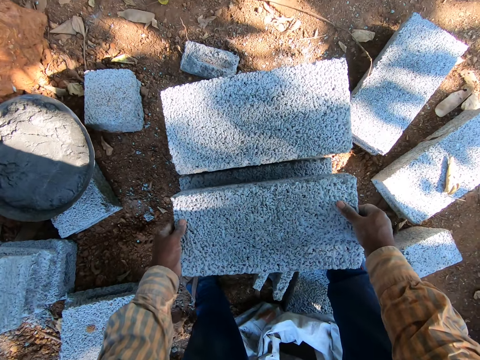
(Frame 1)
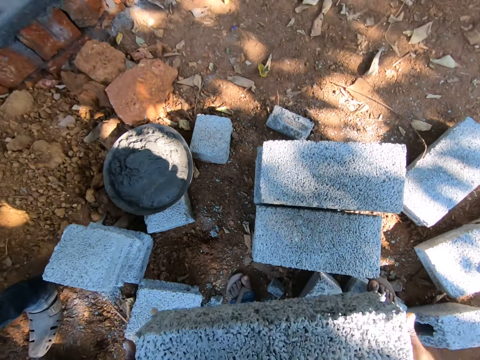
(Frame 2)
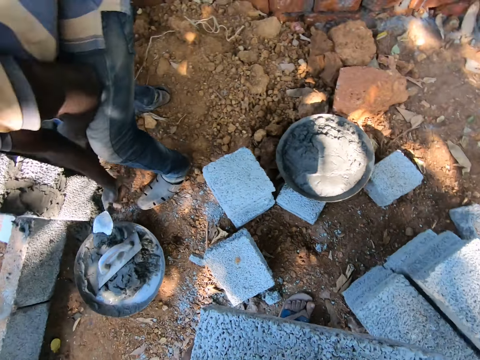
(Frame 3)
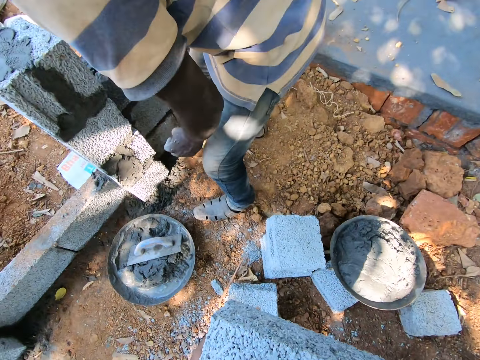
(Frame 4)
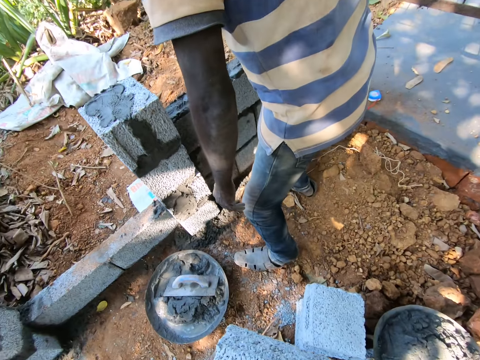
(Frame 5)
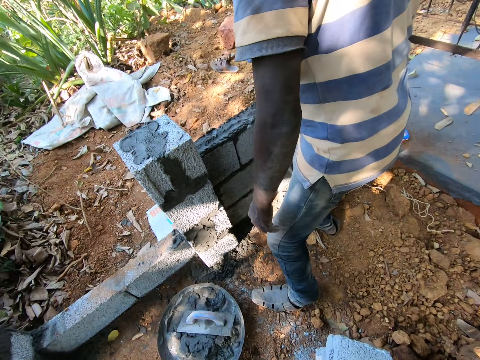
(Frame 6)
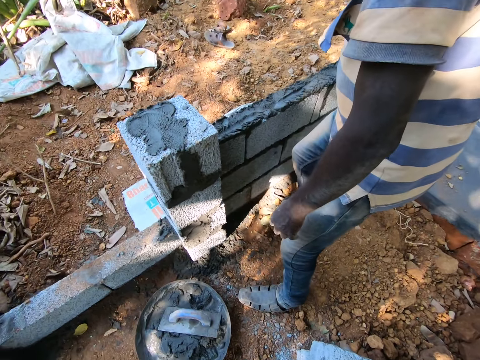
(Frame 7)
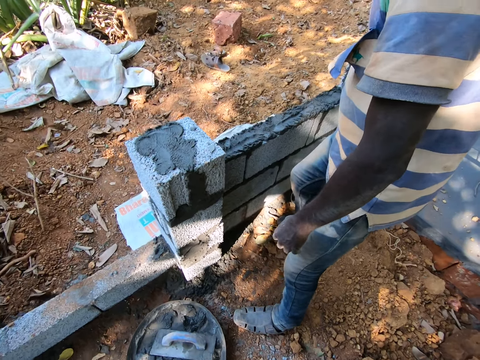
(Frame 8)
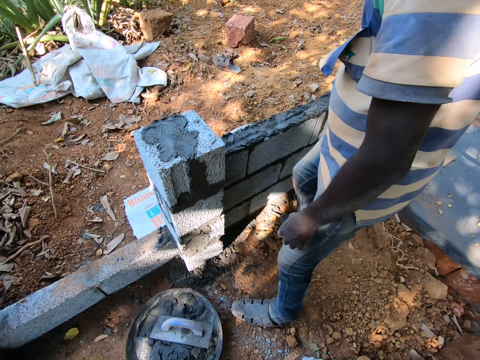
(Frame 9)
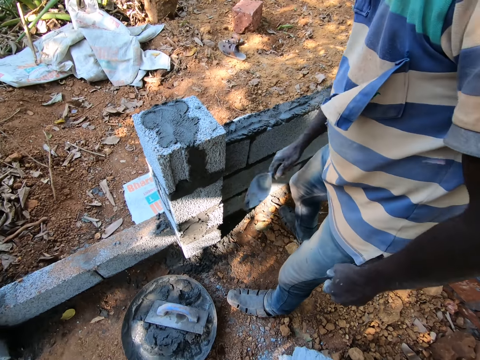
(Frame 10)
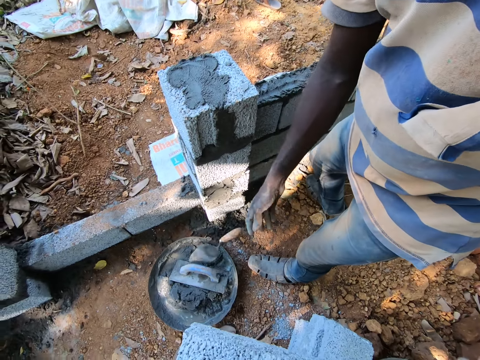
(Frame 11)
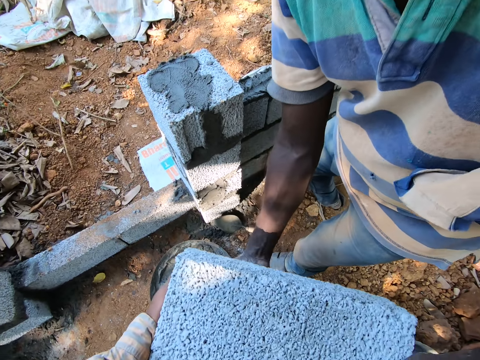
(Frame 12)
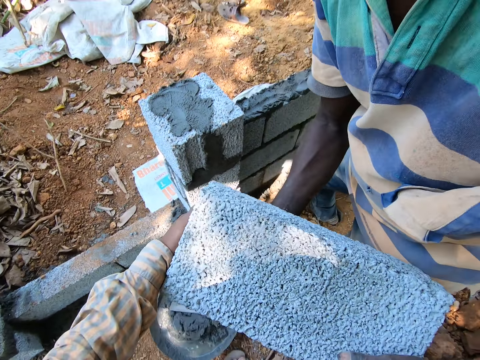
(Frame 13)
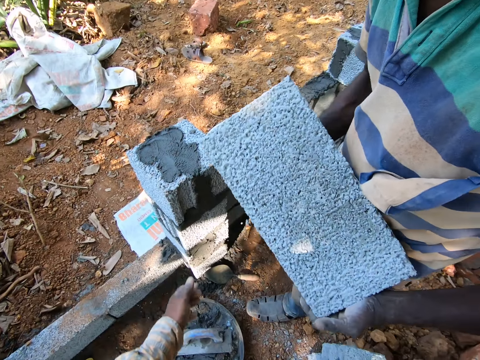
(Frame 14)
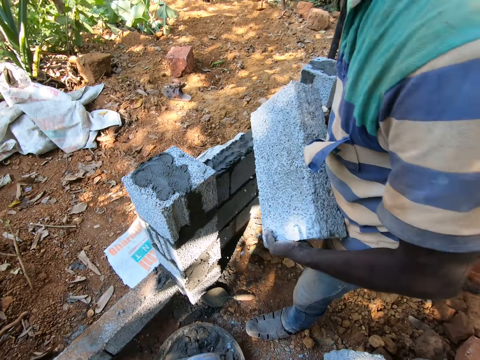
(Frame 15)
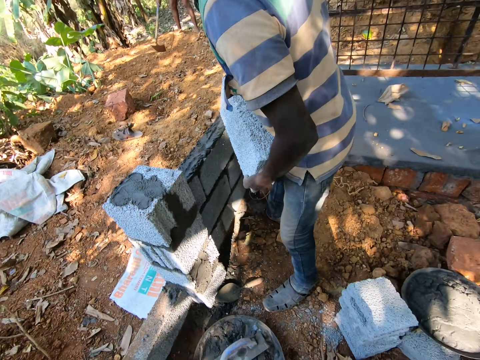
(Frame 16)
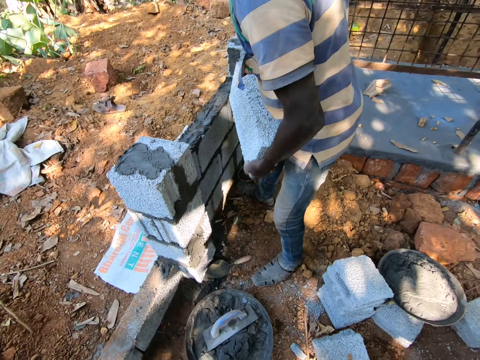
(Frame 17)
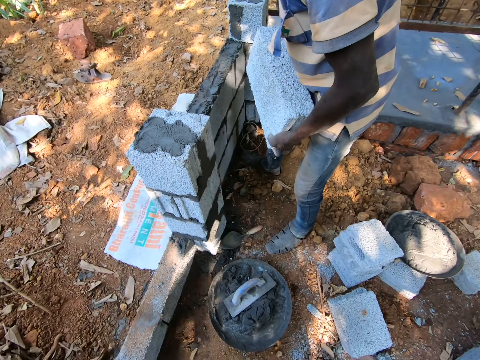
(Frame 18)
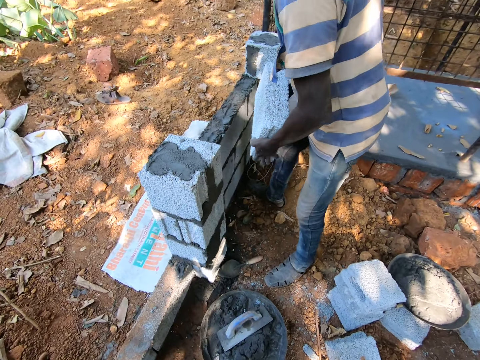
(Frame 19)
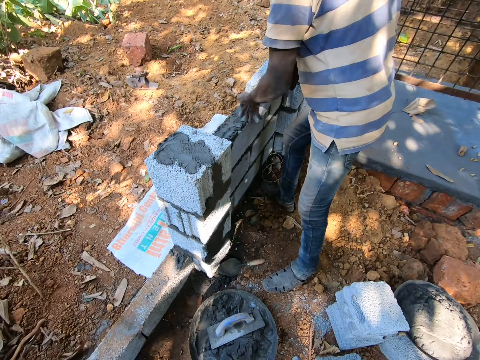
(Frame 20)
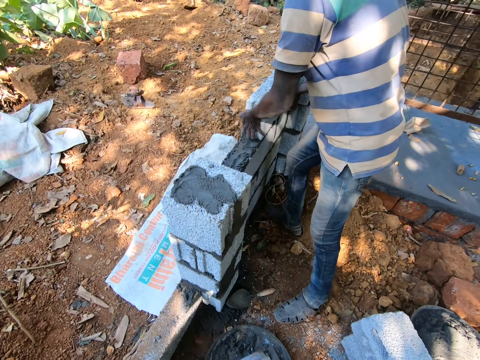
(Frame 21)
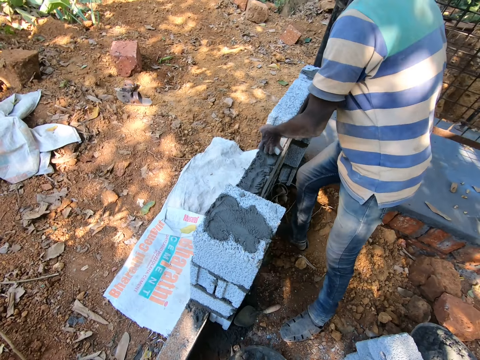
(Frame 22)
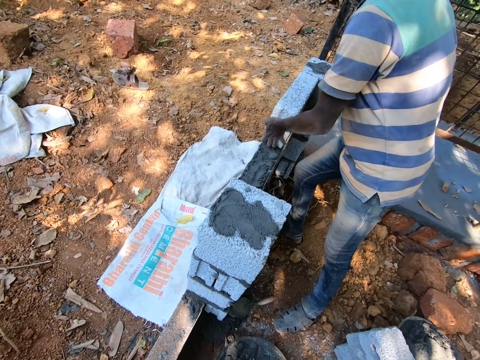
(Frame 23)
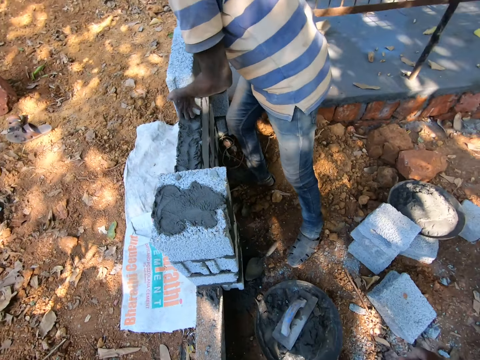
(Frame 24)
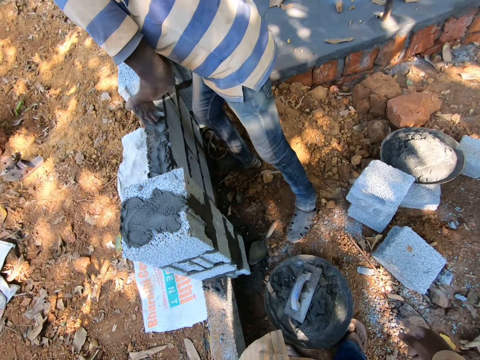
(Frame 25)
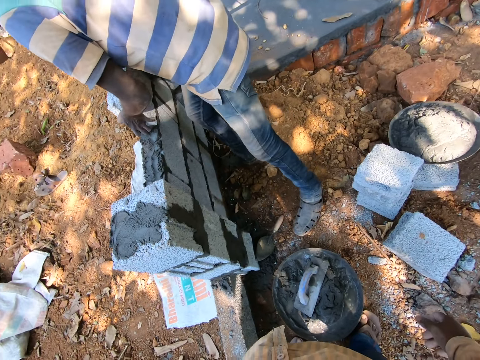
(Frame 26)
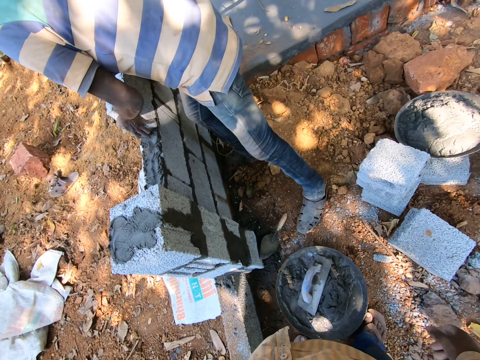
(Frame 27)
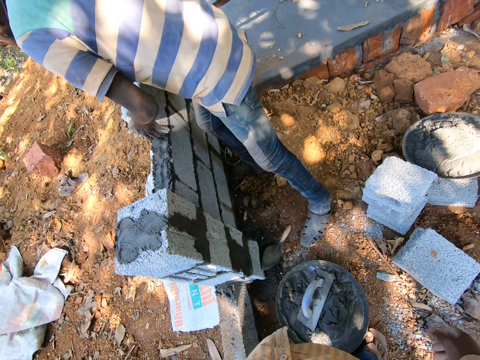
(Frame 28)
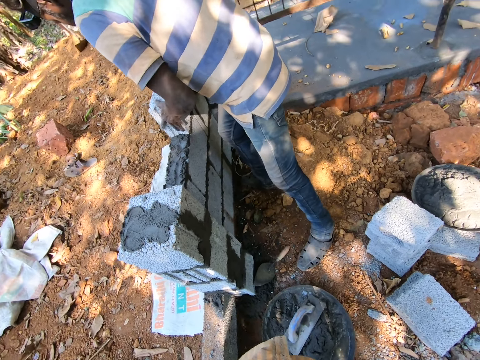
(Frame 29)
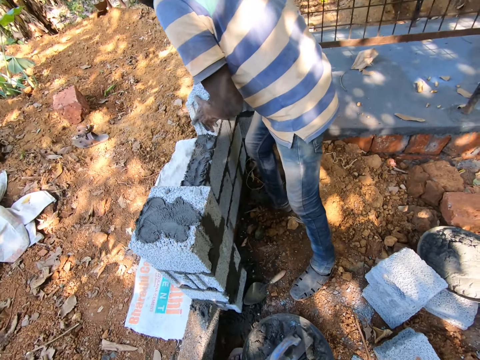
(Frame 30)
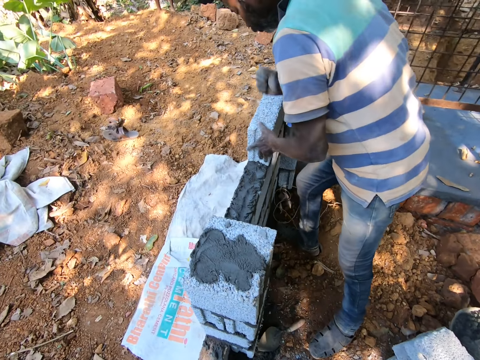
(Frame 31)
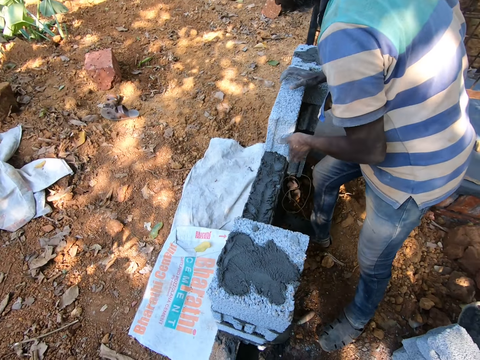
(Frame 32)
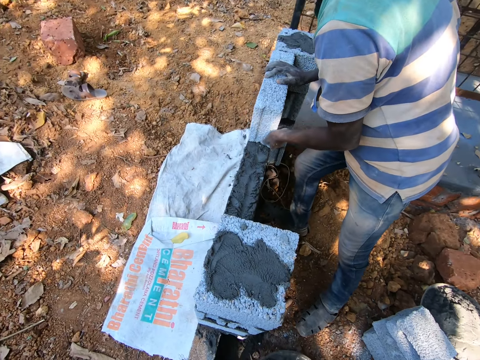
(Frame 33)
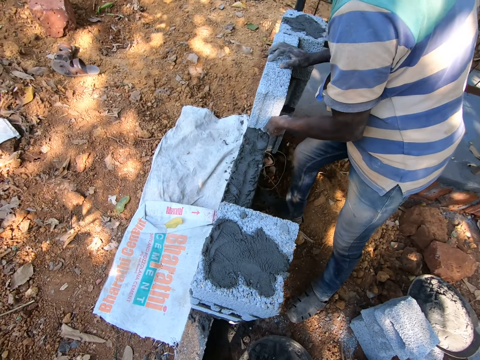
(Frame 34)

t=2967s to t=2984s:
The man scoops some cement from the head pan on the ground with the hand trowel in his right hand. The man drops the hand trowel in the head pan with his right hand. The camera wearer passes a block to the man with his hands. The man places the block on the wall with his hands. The camera wearer stands.

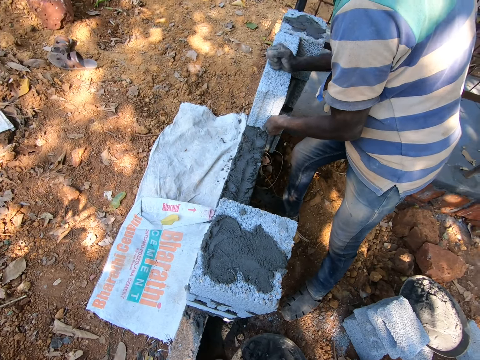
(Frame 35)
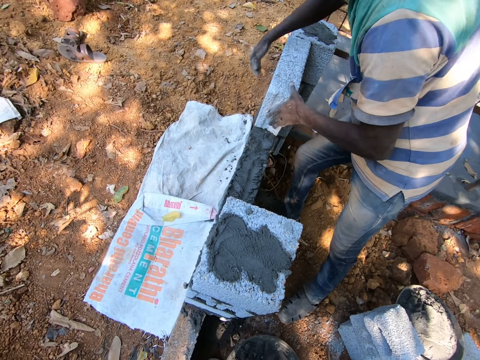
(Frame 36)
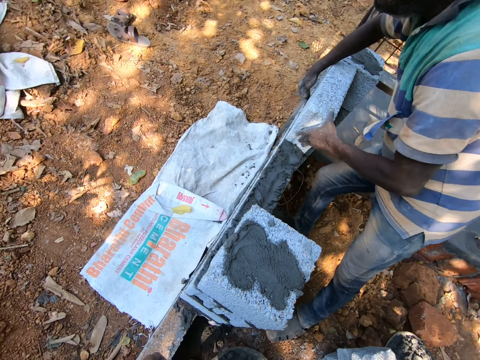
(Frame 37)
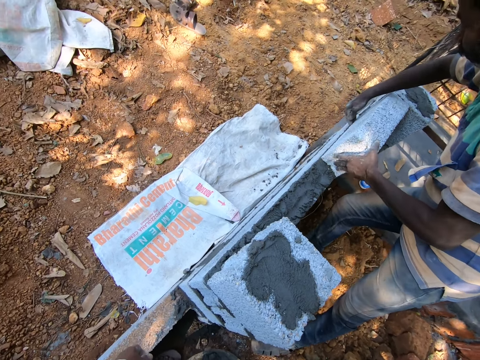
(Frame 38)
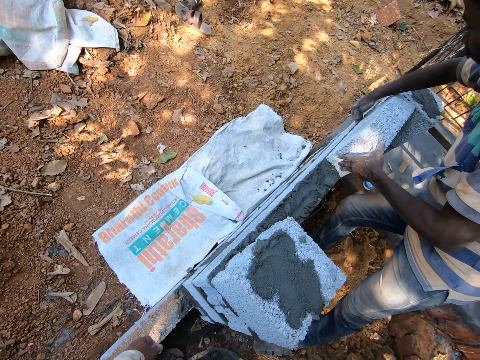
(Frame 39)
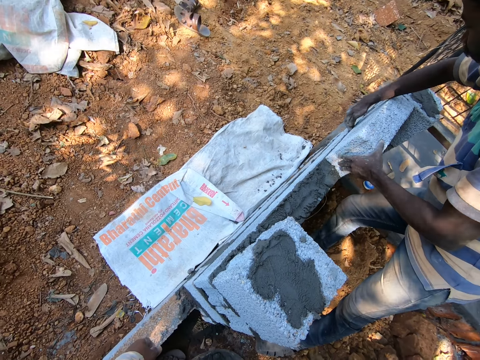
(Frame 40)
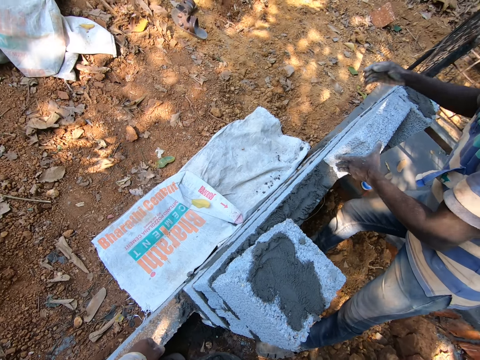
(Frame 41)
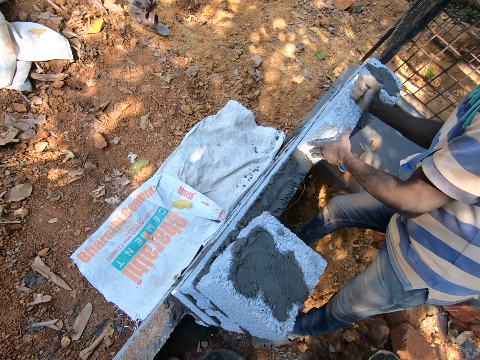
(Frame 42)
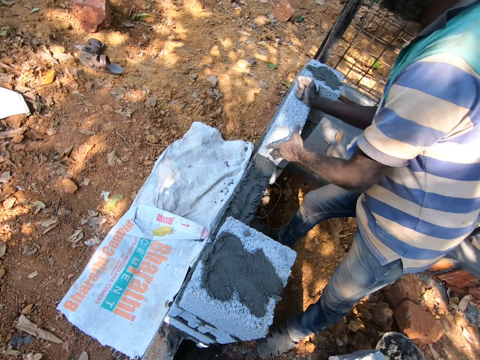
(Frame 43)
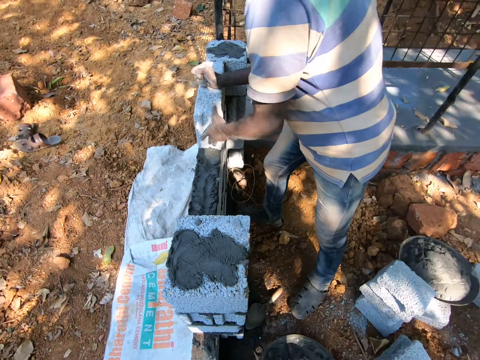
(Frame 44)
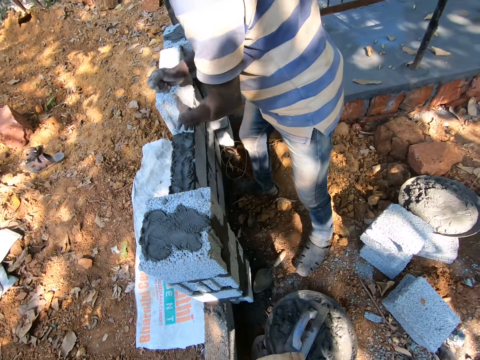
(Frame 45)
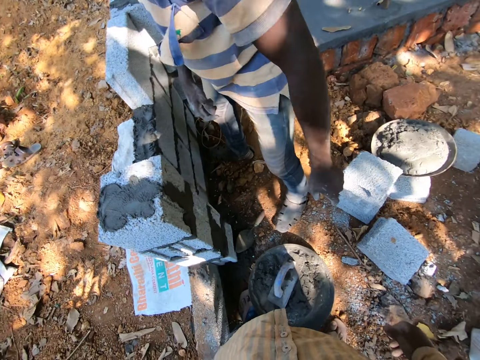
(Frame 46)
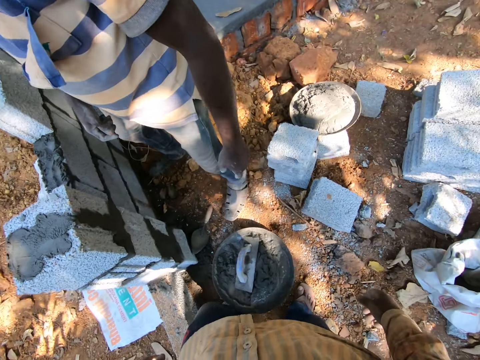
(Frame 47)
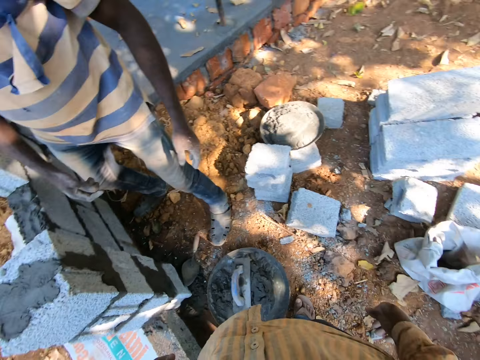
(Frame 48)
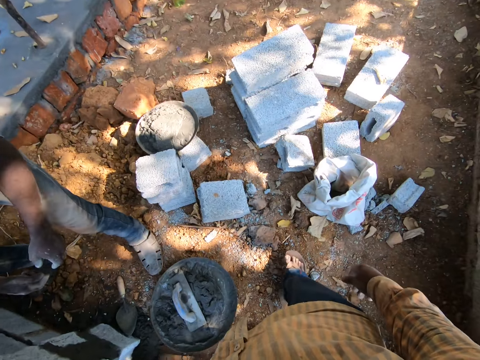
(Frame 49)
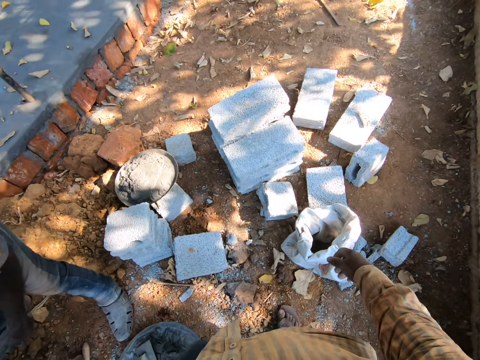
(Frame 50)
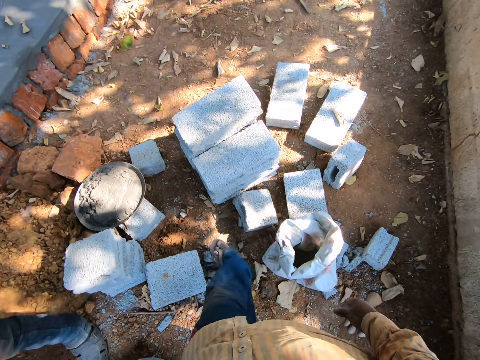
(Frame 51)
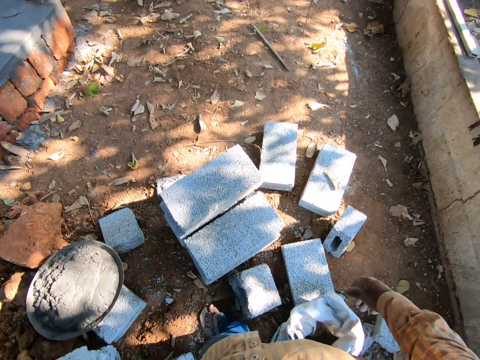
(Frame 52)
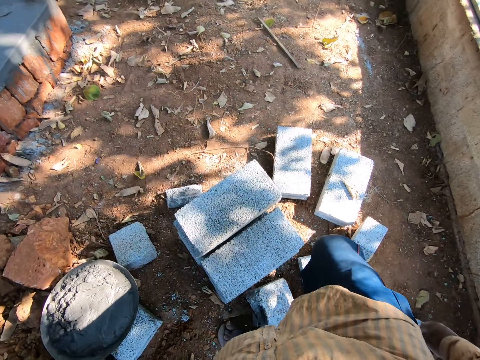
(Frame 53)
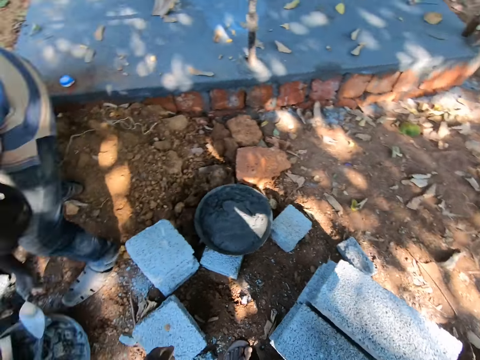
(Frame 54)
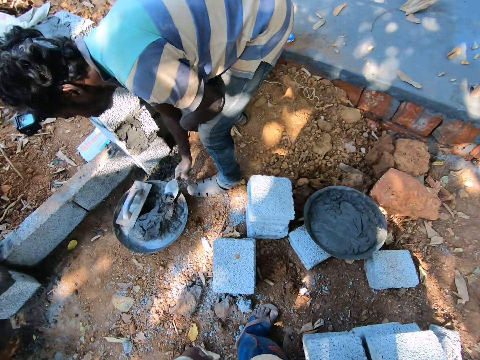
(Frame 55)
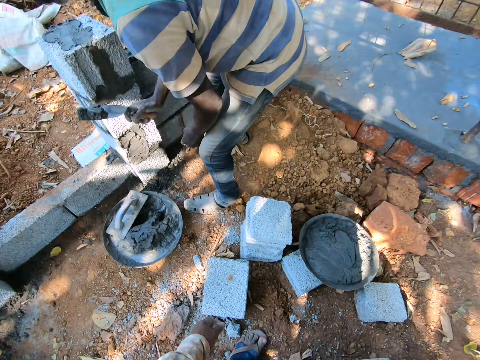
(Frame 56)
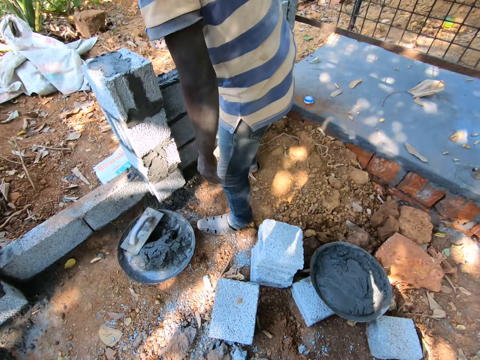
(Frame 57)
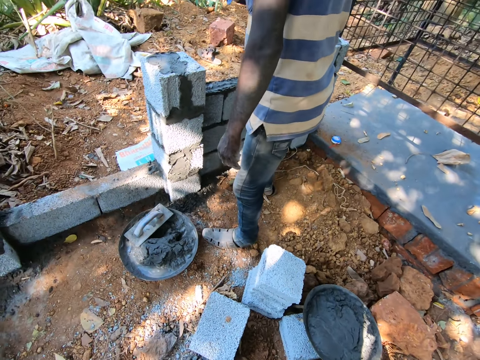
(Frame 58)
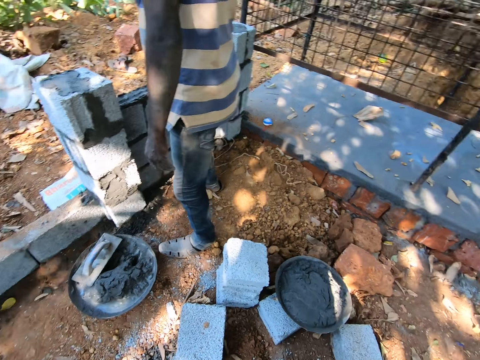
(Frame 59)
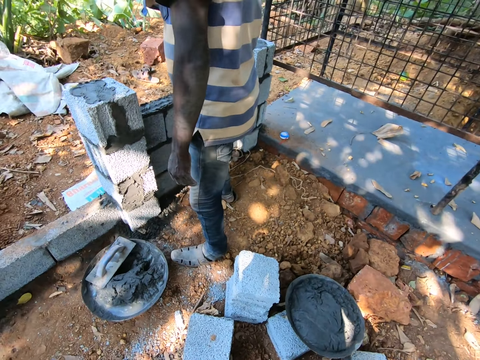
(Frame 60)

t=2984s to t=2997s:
A man taps a brick. The camera wearer walks around. The man takes mortar from a head pan on the ground with his right hand, with a trowel.
